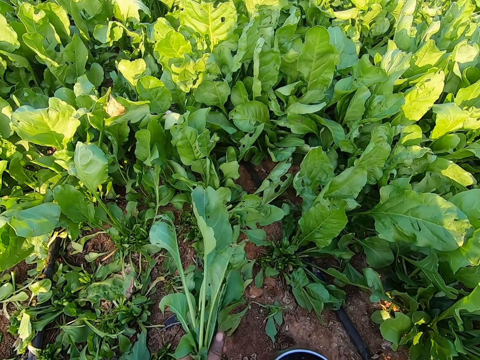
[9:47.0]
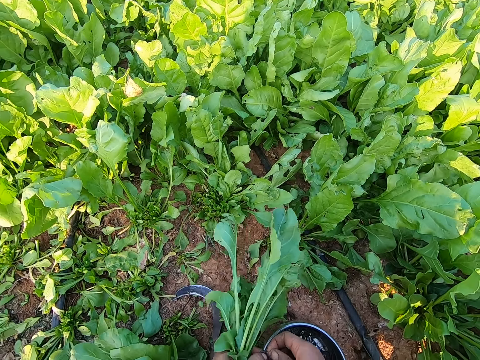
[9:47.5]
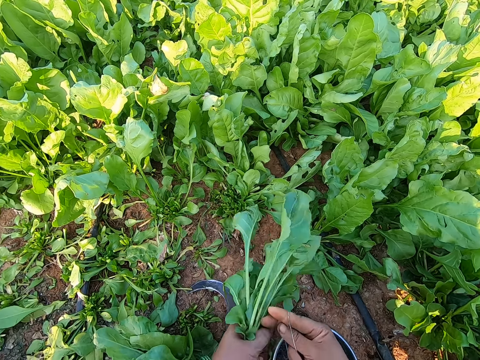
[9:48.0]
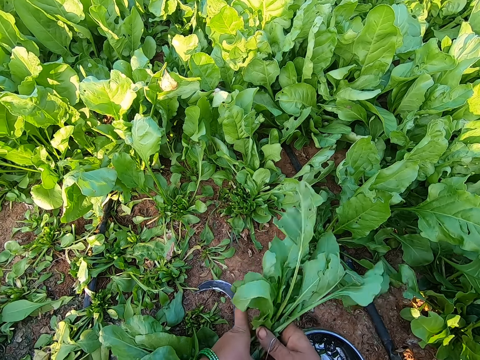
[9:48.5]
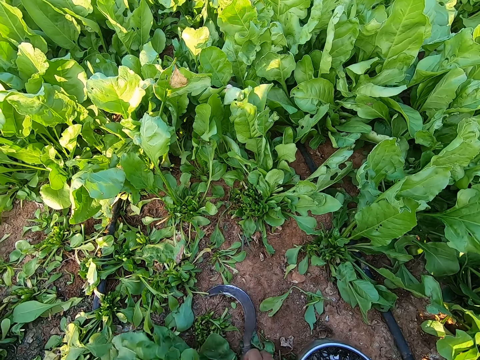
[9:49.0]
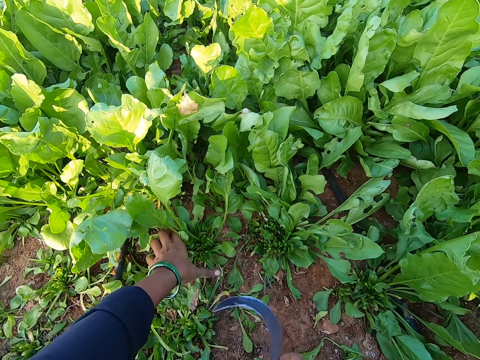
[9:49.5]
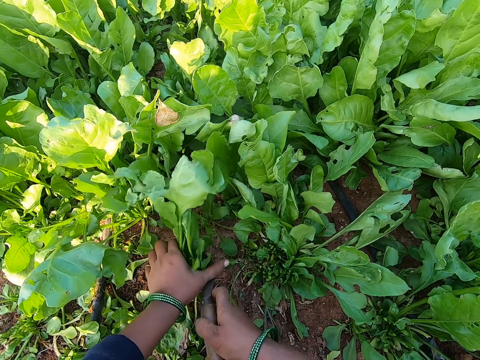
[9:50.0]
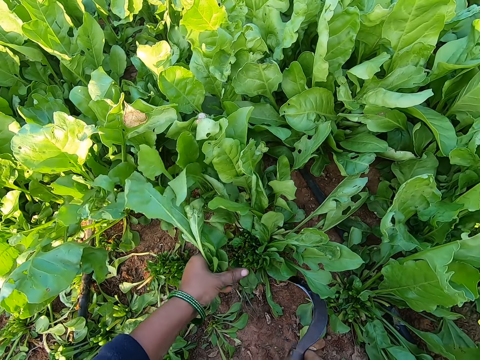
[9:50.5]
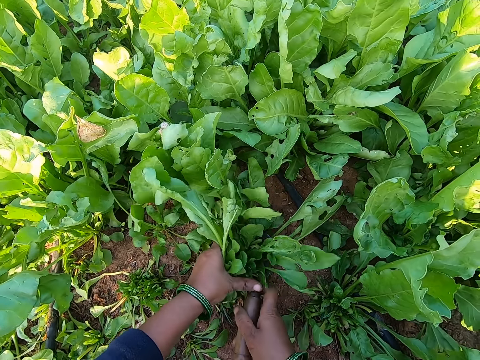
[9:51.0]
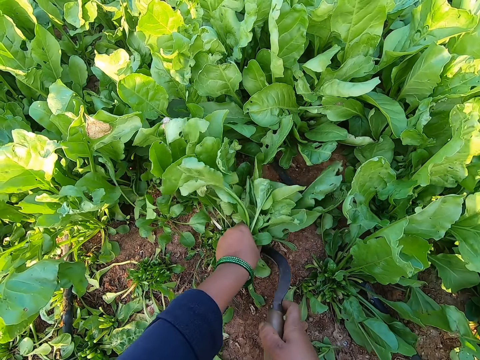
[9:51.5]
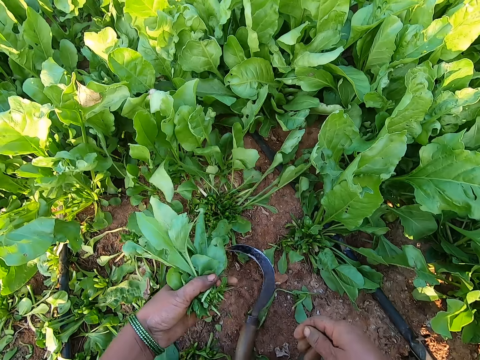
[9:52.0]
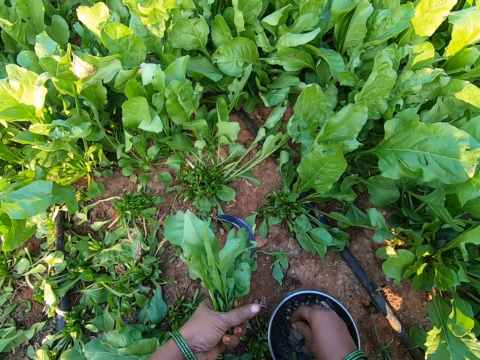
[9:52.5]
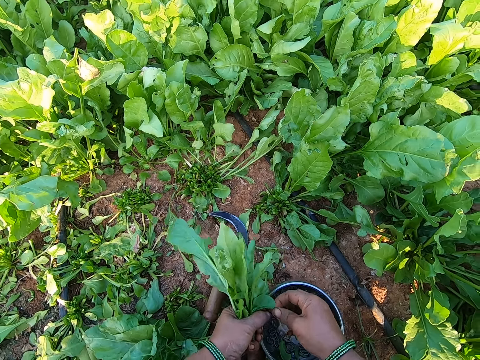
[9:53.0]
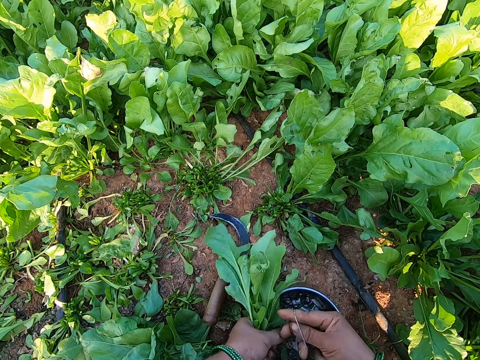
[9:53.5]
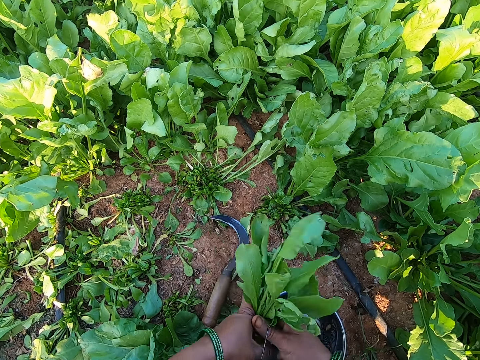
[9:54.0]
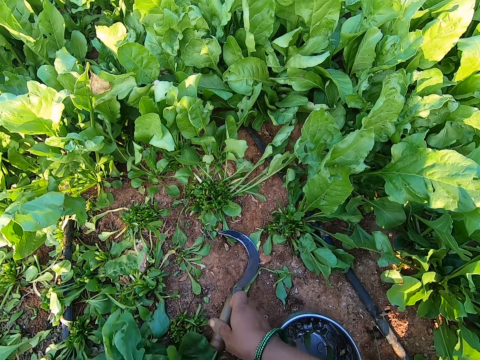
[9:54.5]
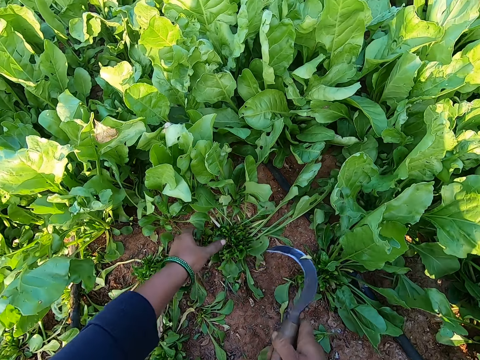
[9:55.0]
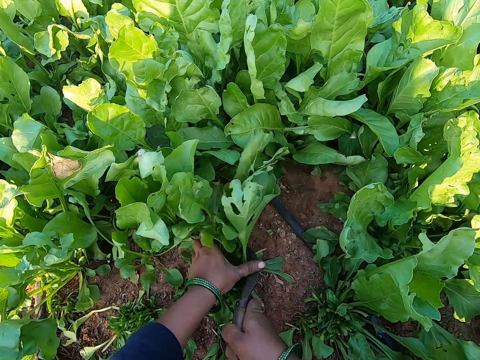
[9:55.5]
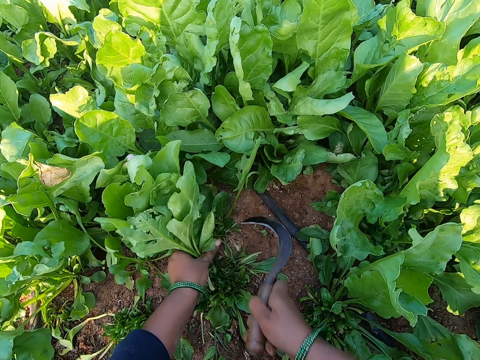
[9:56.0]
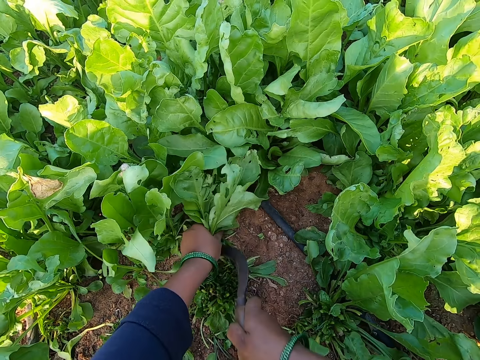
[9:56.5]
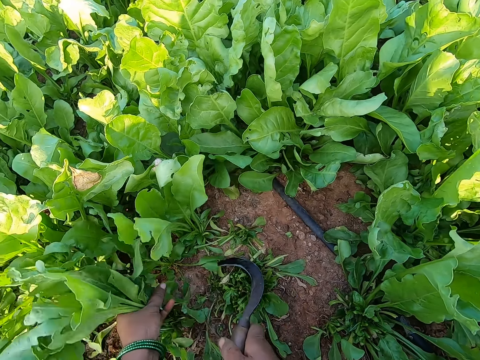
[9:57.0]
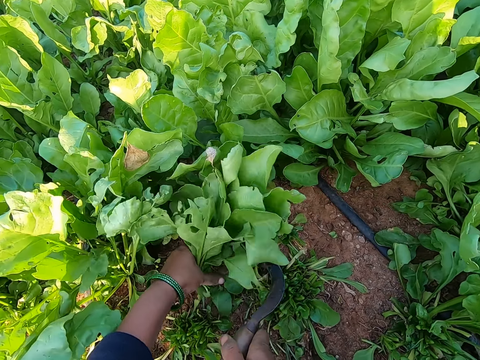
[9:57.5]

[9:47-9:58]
The camera wearer picks a rubber band from the metal bowl on the ground with her right hand. She holds the rubber band with her hands. She stretches the rubber band with her hands. She wraps the rubber band around her right hand. She binds the spinach plants in her left hand with the rubber band in her right hand. She picks the sickle from the ground with her right hand. She holds some spinach plants on the ground with her left hand. She cuts the spinach plants from the ground with the sickle in her right hand. She holds some spinach plants on the ground with her left hand. She cuts the spinach plants from the ground with the sickle in her right hand. She drops the sickle on the ground with her right hand. She picks a rubber band from the metal bowl on the ground with her right hand. She holds the rubber band with her hands. She stretches the rubber band with her hands. She wraps the rubber band around her right hand. She binds the spinach plants in her left hand with the rubber band in her right hand. She drops the bundle of spinach plant on the ground with her left hand. She picks the sickle from the ground with her right hand. She holds some spinach plants on the ground with her left hand. She cuts the spinach plants from the ground with the sickle in her right hand. She holds some spinach plants on the ground with her left hand. She cuts the spinach plants from the ground with the sickle in her right hand.

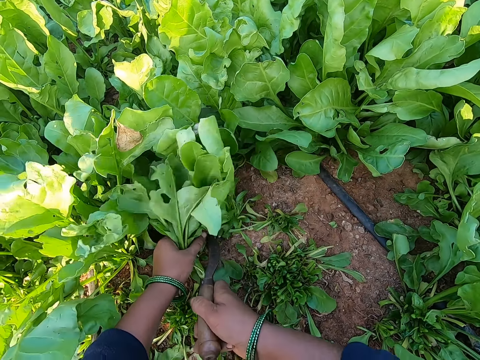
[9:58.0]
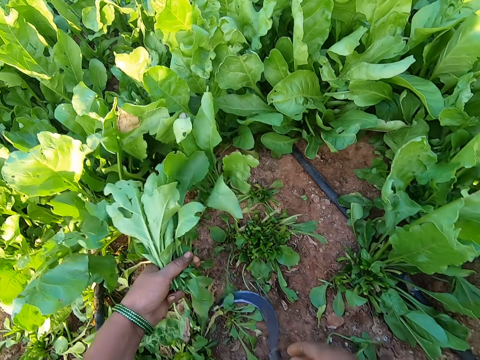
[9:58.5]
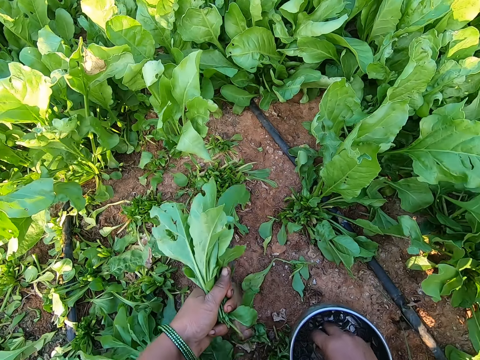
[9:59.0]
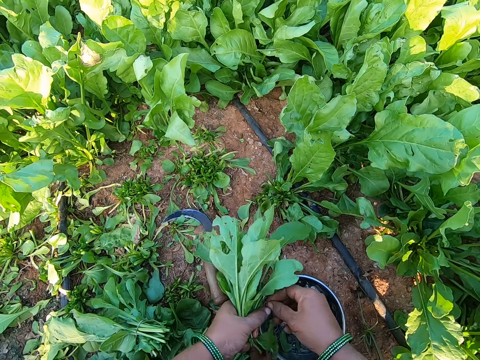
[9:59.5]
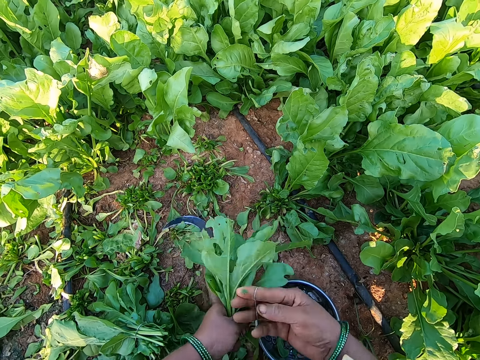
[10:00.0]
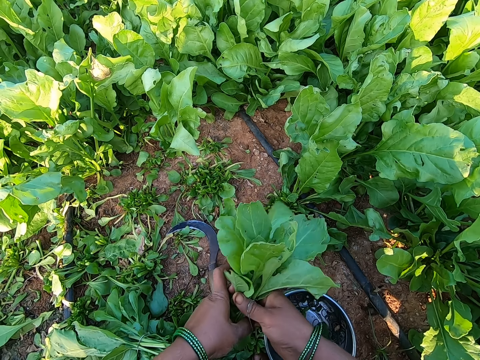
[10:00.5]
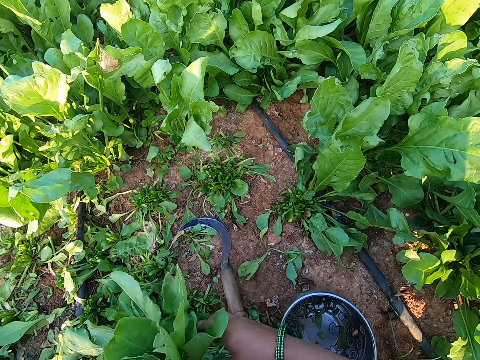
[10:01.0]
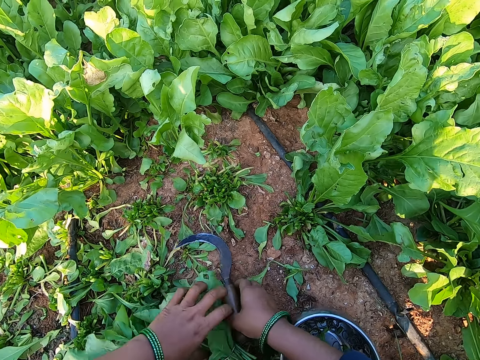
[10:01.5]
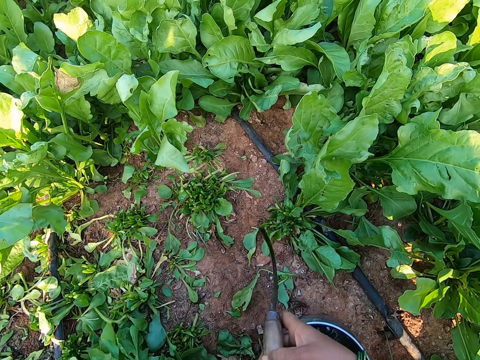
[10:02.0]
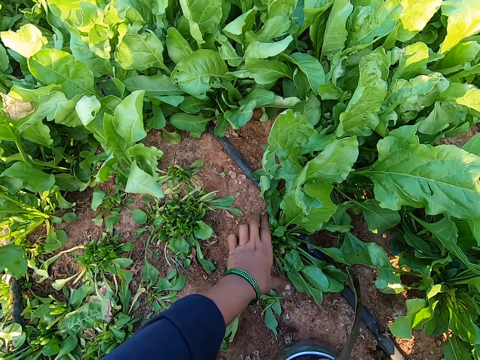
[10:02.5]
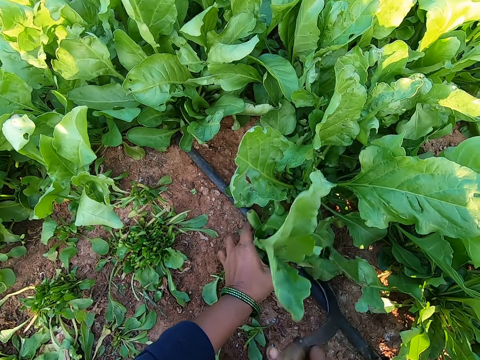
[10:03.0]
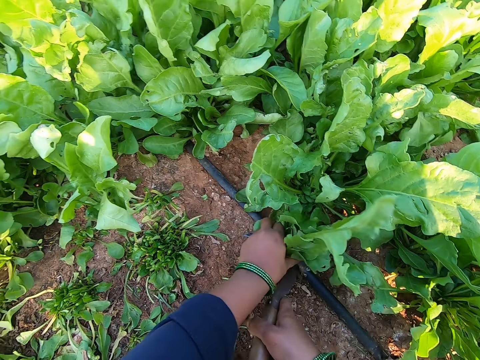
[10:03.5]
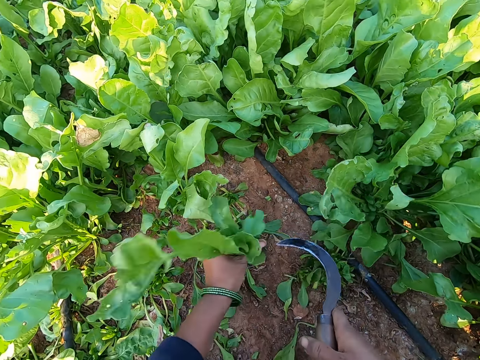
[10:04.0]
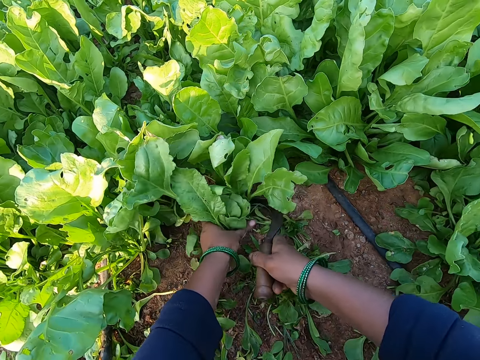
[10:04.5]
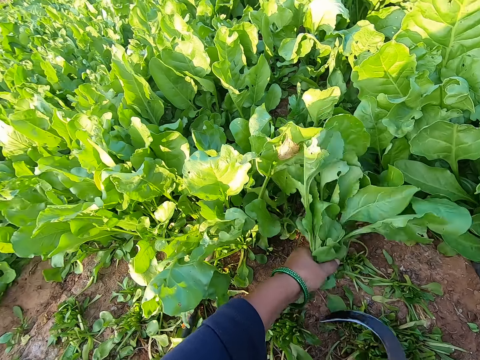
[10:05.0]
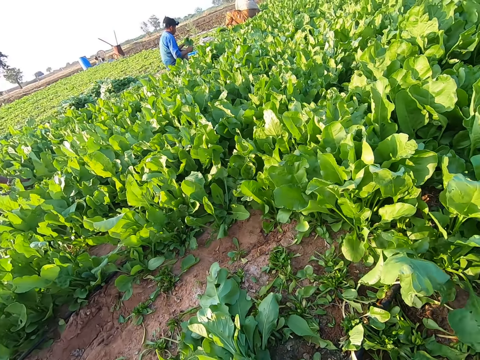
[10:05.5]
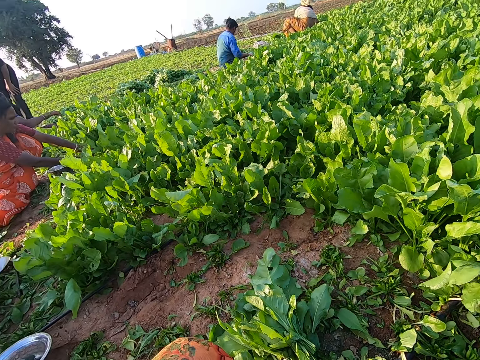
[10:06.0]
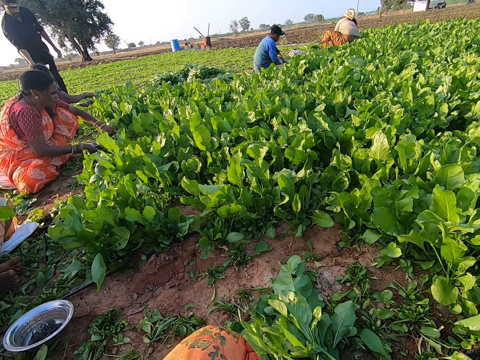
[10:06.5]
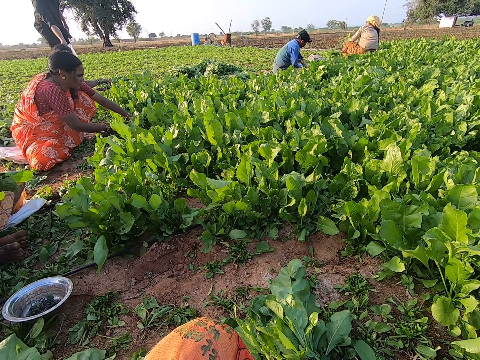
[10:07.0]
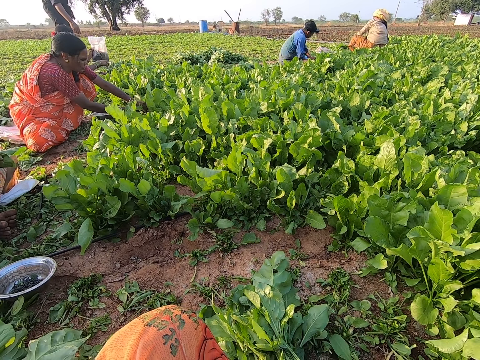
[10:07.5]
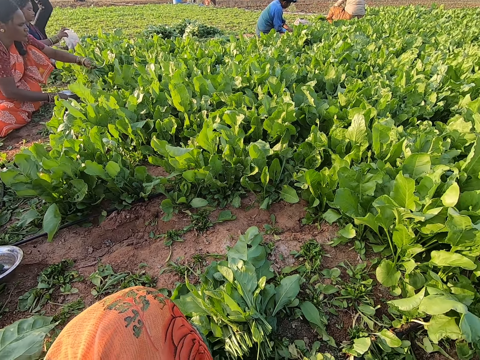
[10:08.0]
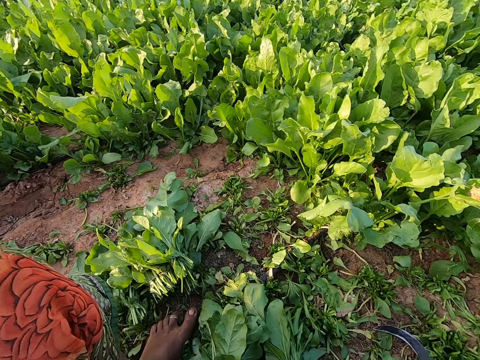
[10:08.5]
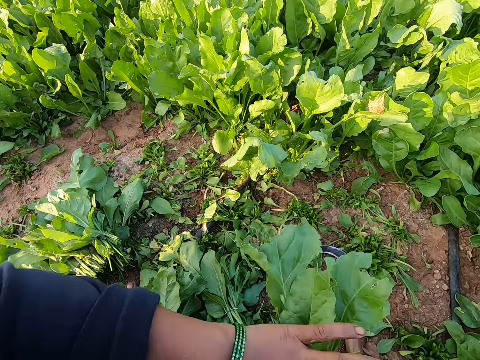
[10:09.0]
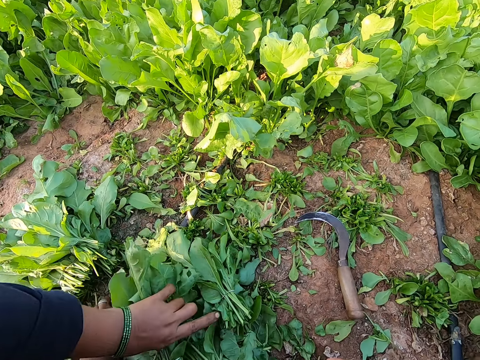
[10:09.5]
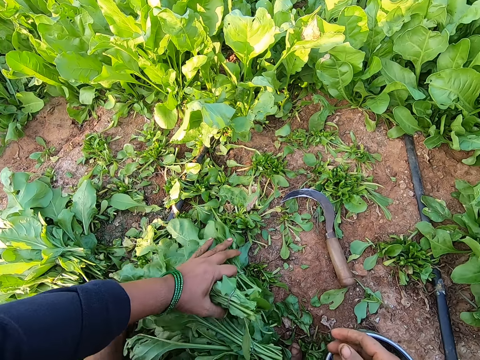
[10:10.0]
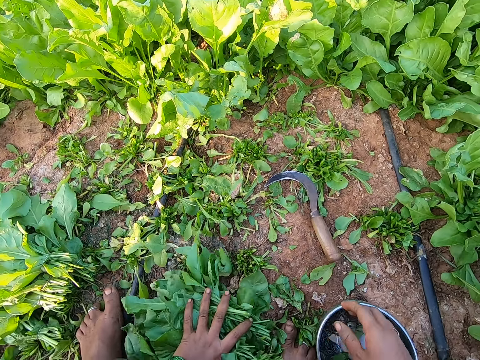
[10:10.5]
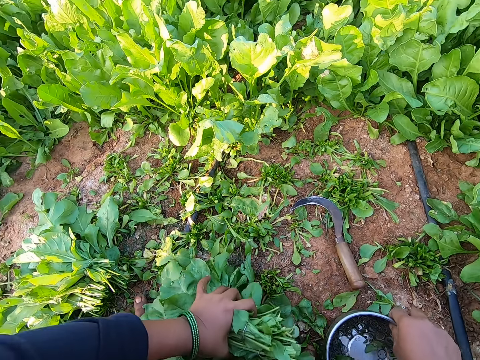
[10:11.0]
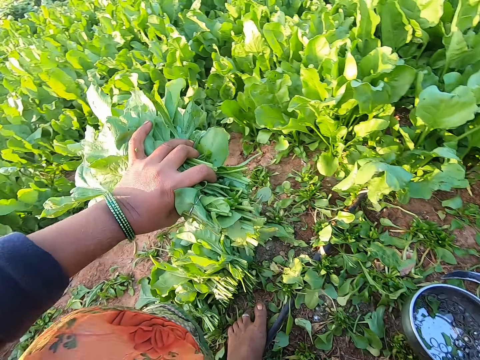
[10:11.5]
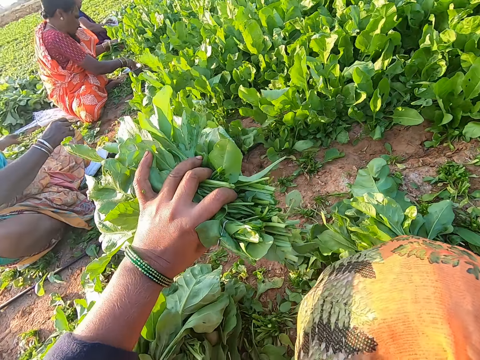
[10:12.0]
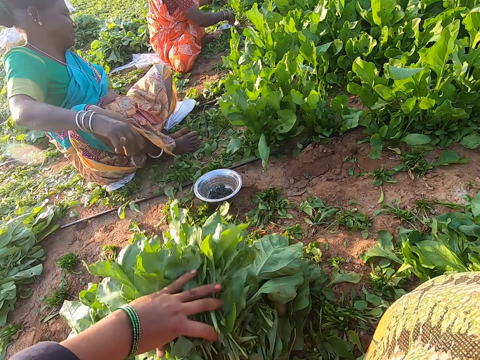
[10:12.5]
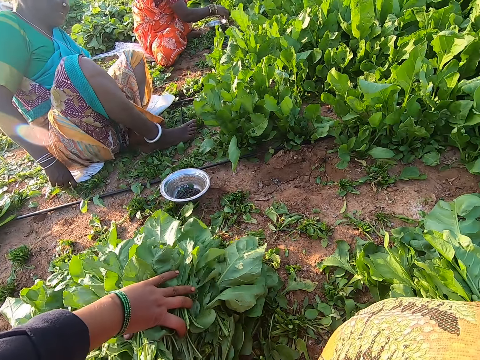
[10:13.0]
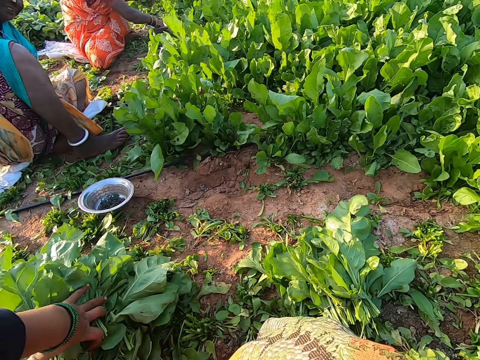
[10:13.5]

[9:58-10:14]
The camera wearer holds the spinach plants on the ground with her left hand. She cuts the spinach plants from the ground with the sickle in her right hand. She drops the sickle on the ground with her right hand. She picks a rubber band from the metal bowl on the ground with her right hand. She holds the rubber band with her hands. She stretches the rubber band with her hands. She wraps the rubber band around her right hand. She binds the spinach plants in her left hand with the rubber band in her right hand. She drops the bundle of spinach plant on the ground with her hands. She picks the sickle from the ground with her right hand. She picks the bundle of spinach plant from the ground with her left hand. She drops the bundle of spinach plant on the ground with her hands. She holds the spinach plants on the ground with her left hand. She cuts the spinach plants from the ground with the sickle in her right hand. She holds some spinach plants on the ground with her left hand. She cuts the spinach plants from the ground with the sickle in her right hand. A man harvests some spinach plants from the ground with the sickle in his right hand. A woman harvests some spinach plants from the ground with a sickle in her right hand. Another man passes a nylon with his right hand to another woman. The camera wearer looks around. The other woman receives the nylon from the other man with her left hand. The other woman holds the nylon with her hands. The camera wearer passes the bundle of spinach plant from her right hand to her left hand. She packs the bundles of spinach plant from the ground with her left hand. She picks the vegetables. She picks the metal bowl from the ground with her right hand. She drops the metal bowl on the ground with her right hand. The first woman picks a rubber band from the metal bowl on the ground with her right hand and adjusts her position on the ground. The camera wearer drops the bundle of spinach plant in her left hand on the bundles of spinach on the ground.
